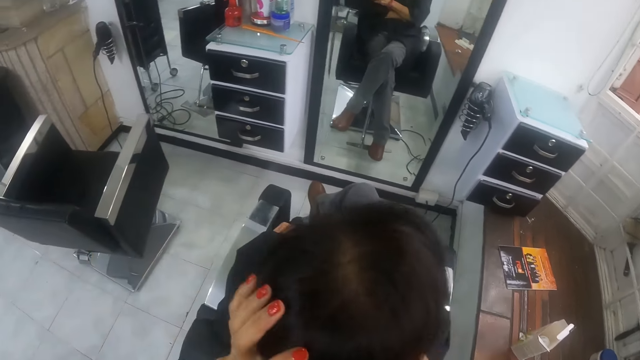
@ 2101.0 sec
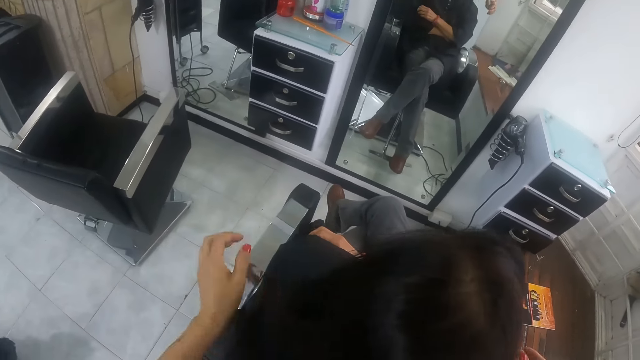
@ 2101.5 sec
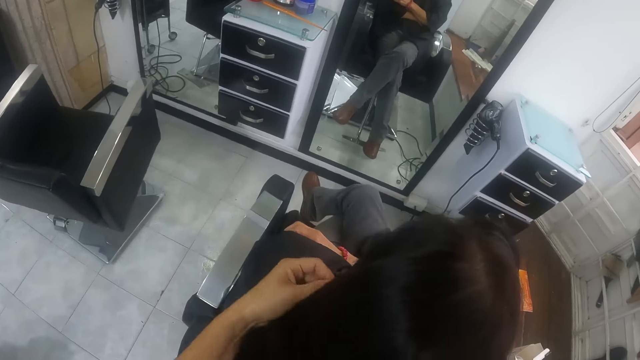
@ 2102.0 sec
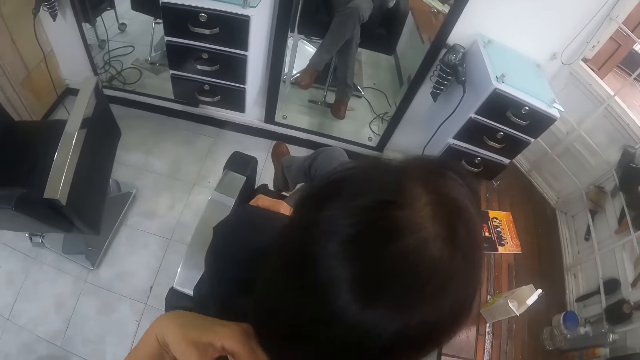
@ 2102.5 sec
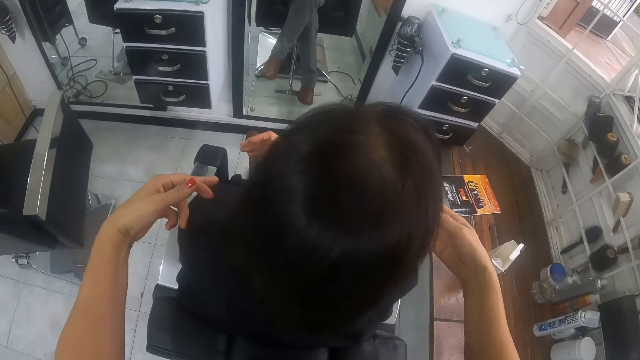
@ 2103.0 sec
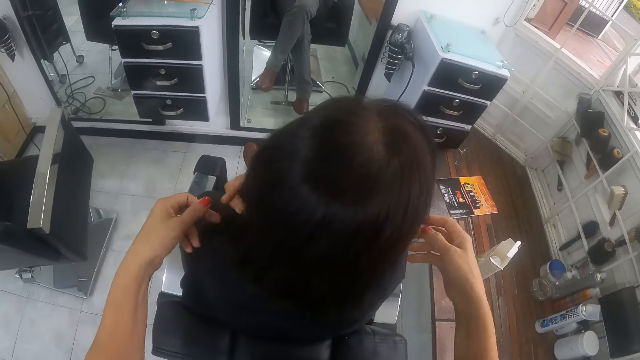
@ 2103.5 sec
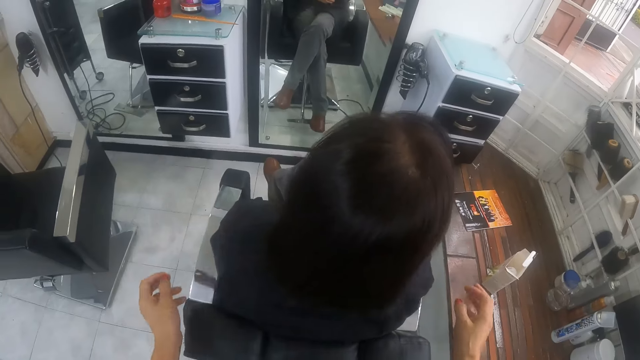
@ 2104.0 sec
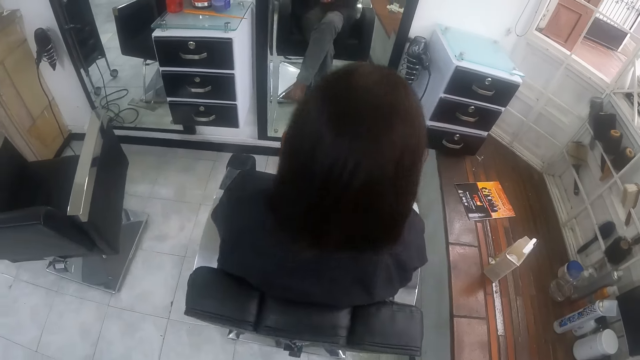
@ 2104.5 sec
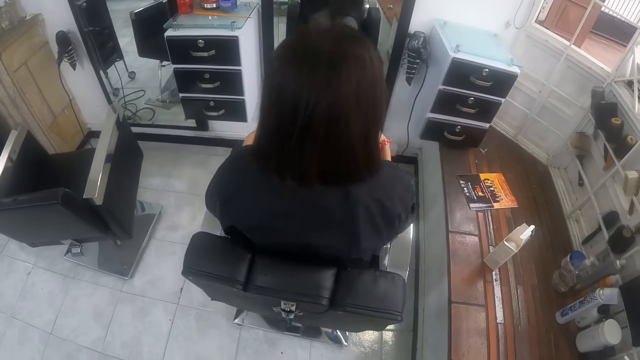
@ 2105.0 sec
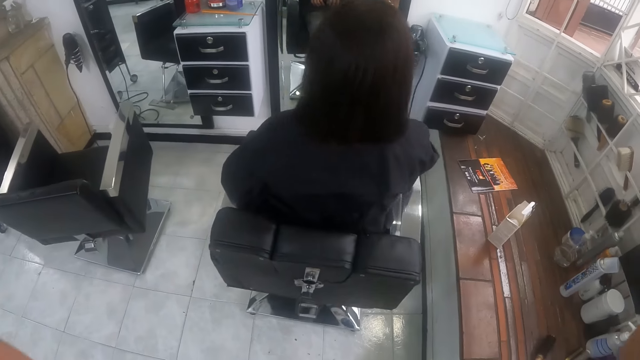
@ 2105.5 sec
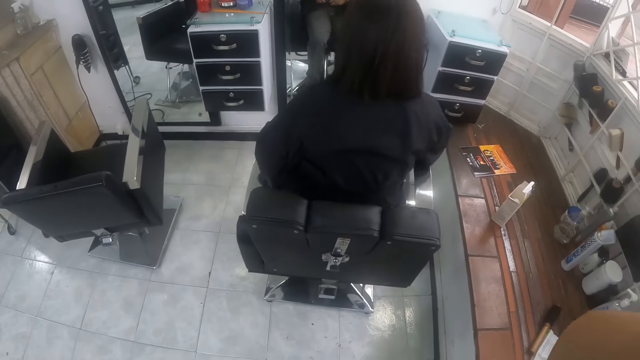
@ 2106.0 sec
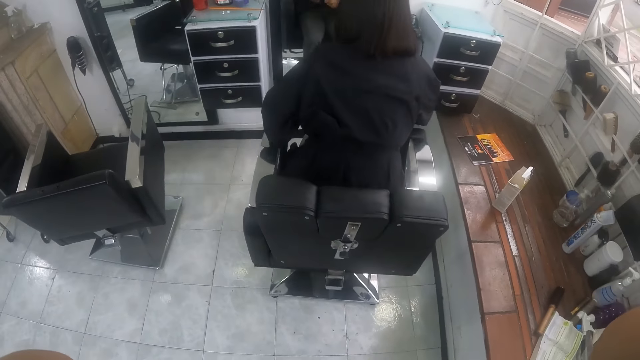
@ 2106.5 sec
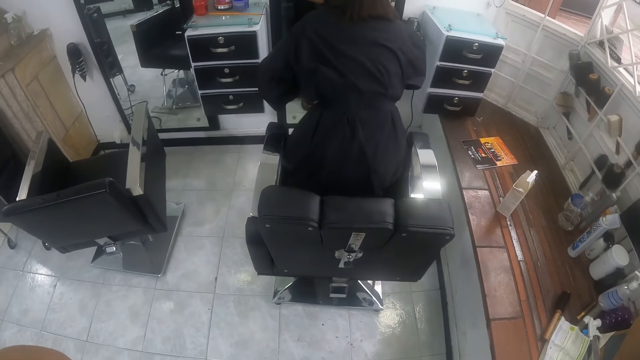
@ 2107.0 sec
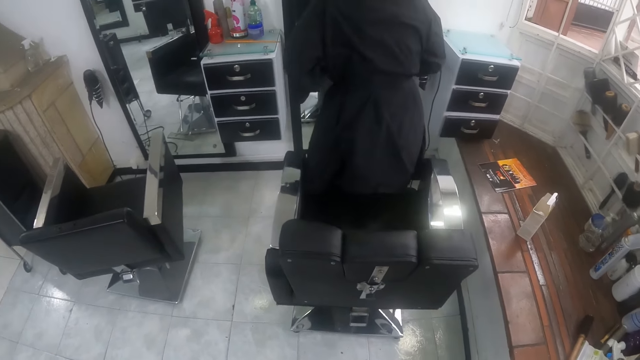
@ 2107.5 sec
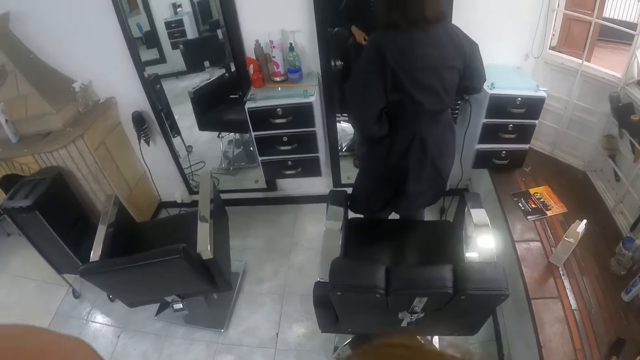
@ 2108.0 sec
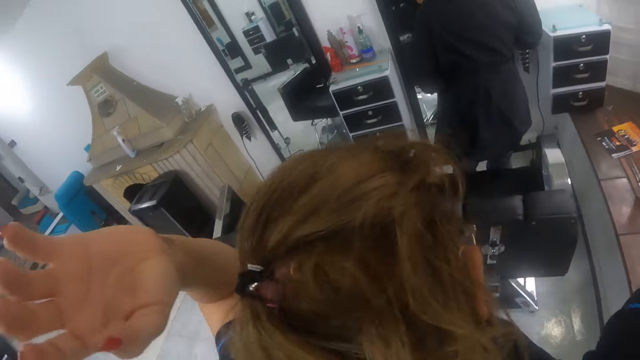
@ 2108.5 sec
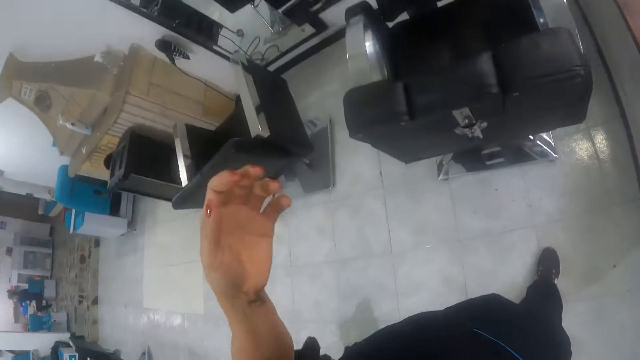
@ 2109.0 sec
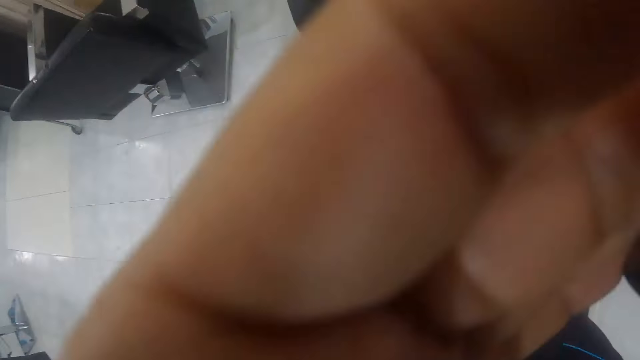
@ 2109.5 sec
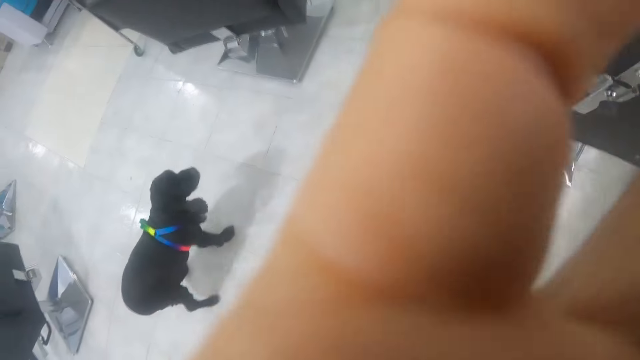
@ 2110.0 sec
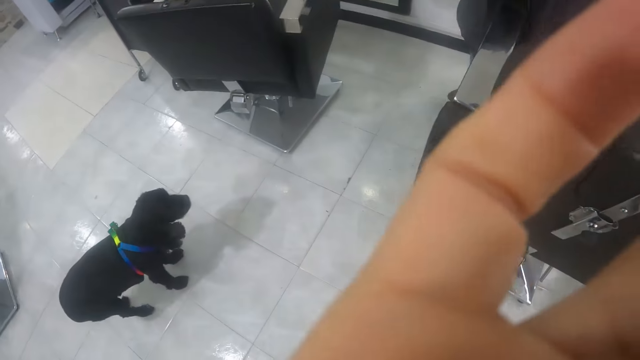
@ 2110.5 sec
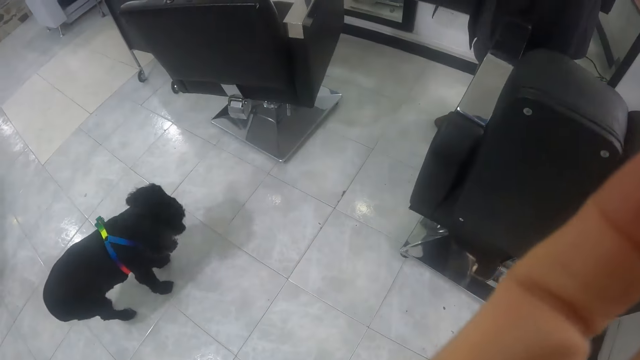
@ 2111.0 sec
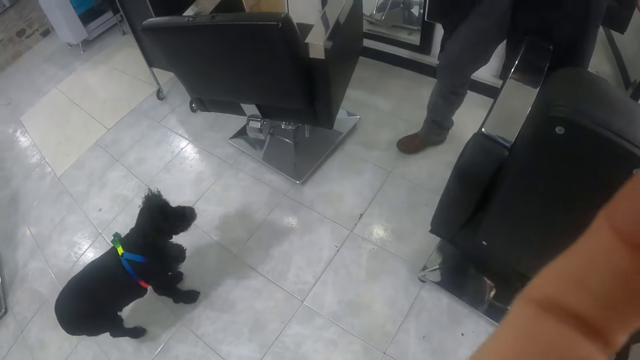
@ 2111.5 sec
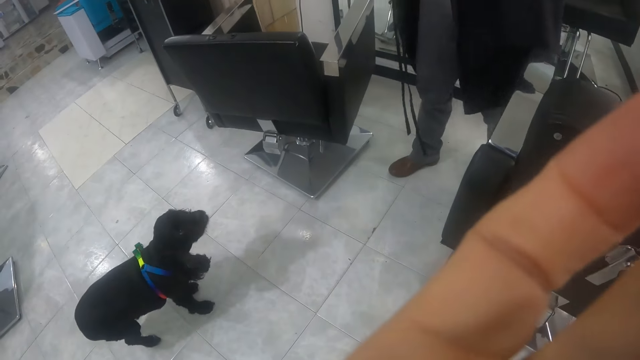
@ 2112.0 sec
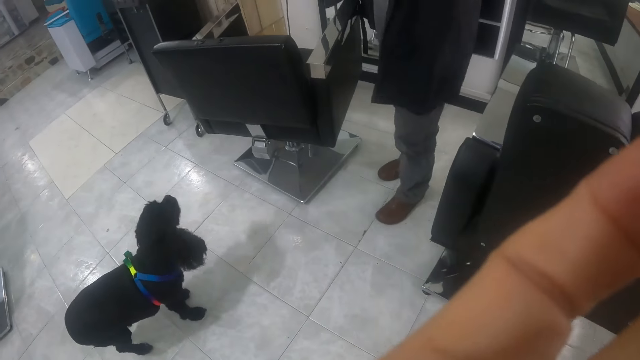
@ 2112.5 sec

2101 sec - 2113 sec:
The woman stands up from a chair. The camera wearer touches her face with her right hand.
